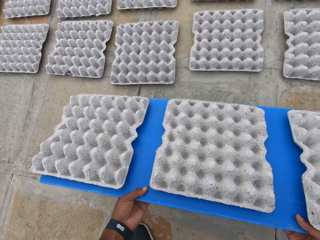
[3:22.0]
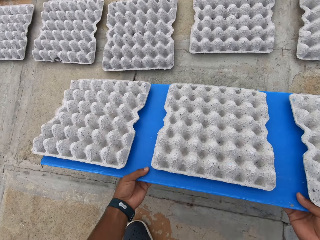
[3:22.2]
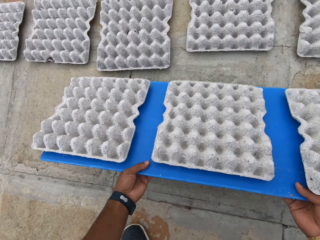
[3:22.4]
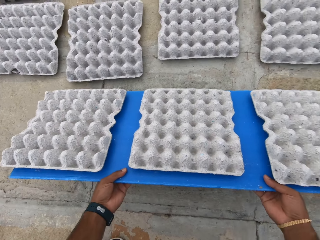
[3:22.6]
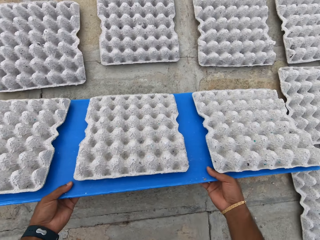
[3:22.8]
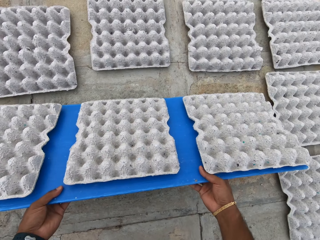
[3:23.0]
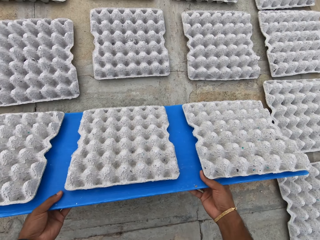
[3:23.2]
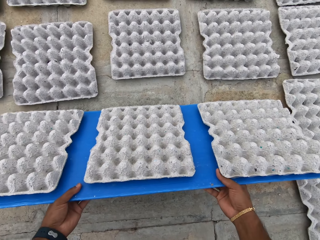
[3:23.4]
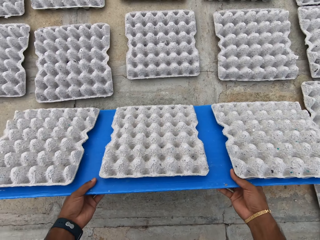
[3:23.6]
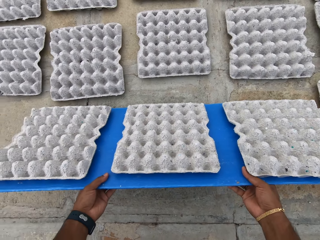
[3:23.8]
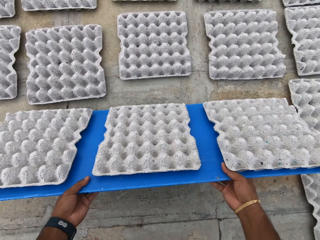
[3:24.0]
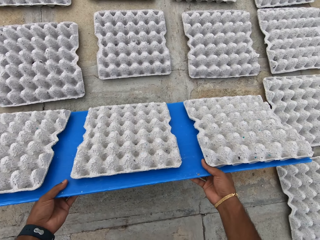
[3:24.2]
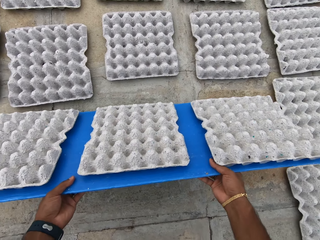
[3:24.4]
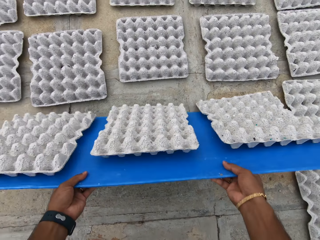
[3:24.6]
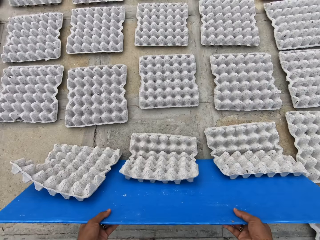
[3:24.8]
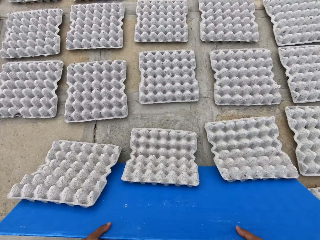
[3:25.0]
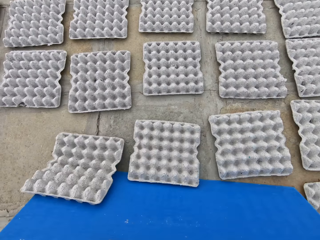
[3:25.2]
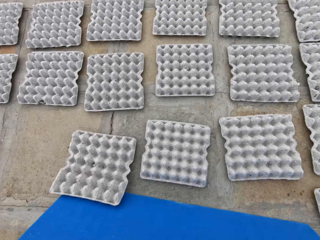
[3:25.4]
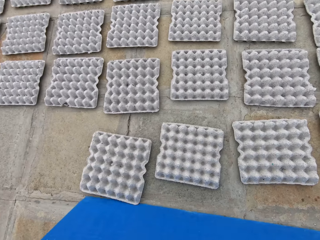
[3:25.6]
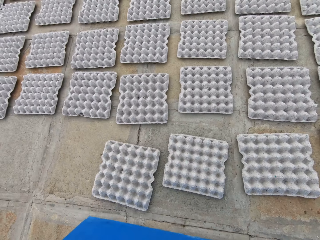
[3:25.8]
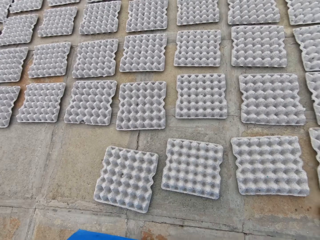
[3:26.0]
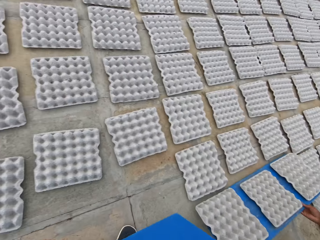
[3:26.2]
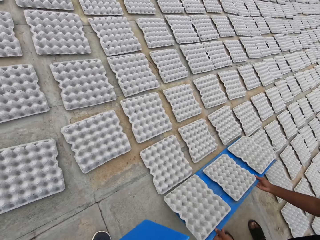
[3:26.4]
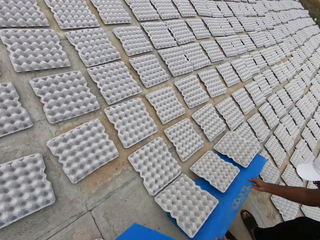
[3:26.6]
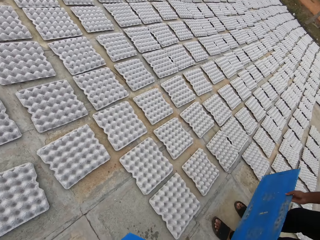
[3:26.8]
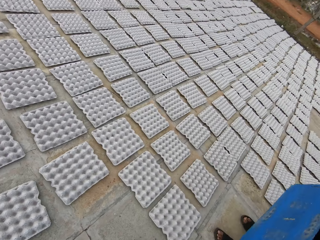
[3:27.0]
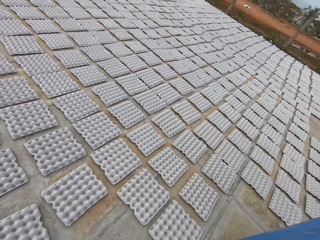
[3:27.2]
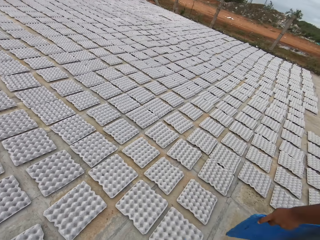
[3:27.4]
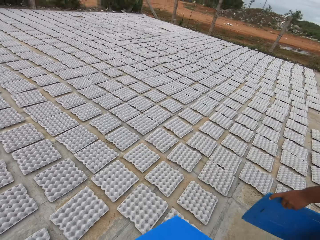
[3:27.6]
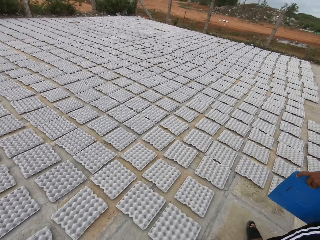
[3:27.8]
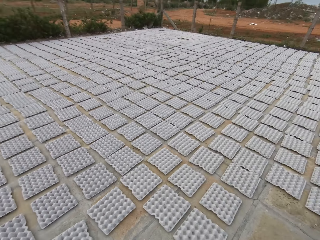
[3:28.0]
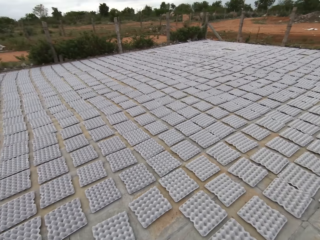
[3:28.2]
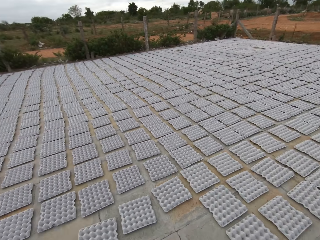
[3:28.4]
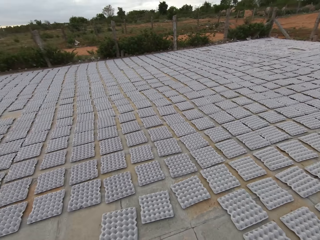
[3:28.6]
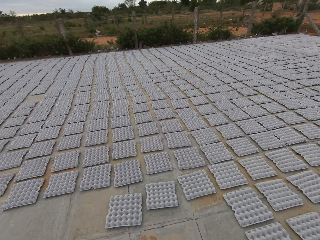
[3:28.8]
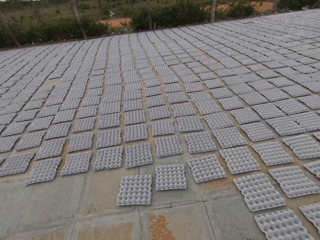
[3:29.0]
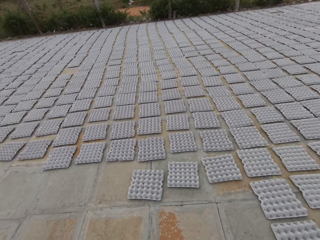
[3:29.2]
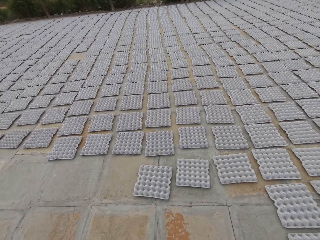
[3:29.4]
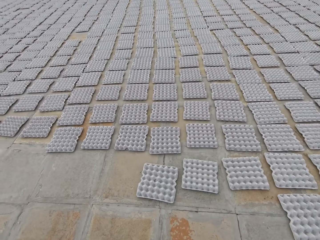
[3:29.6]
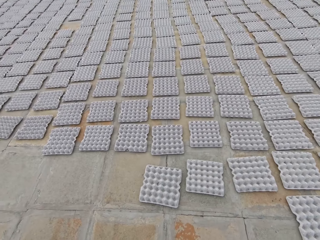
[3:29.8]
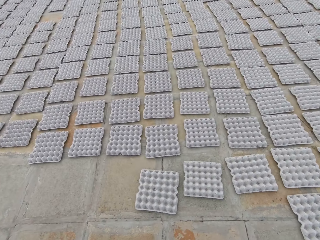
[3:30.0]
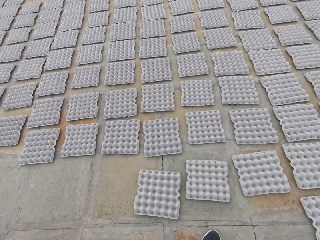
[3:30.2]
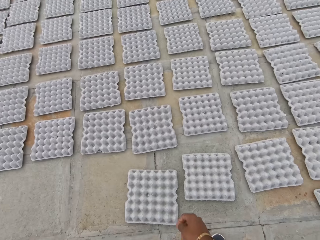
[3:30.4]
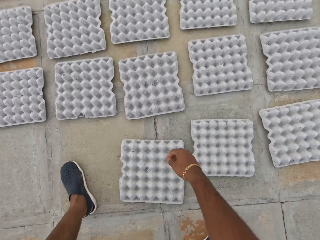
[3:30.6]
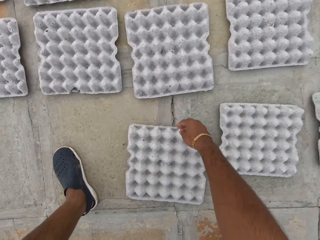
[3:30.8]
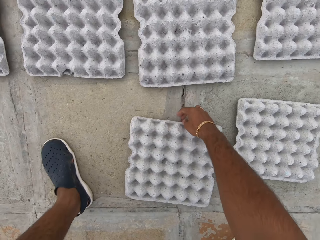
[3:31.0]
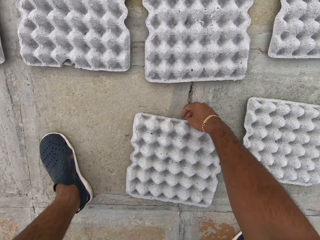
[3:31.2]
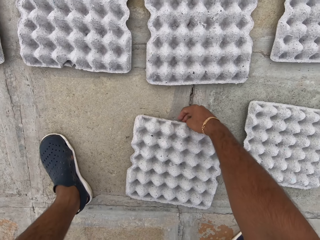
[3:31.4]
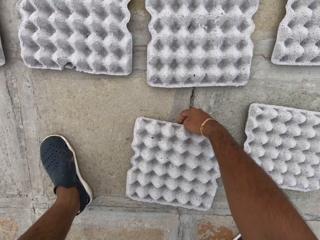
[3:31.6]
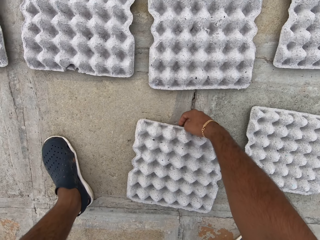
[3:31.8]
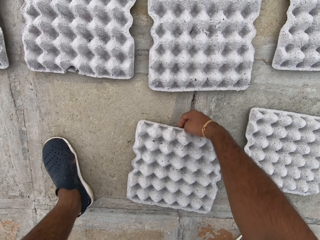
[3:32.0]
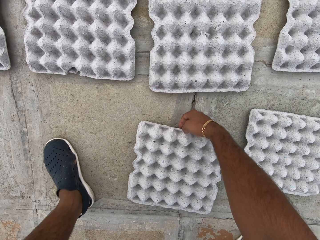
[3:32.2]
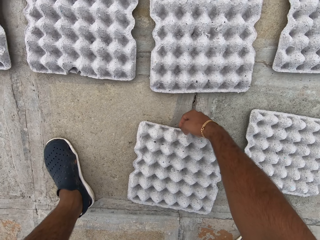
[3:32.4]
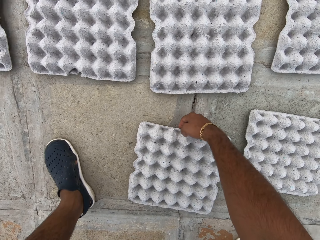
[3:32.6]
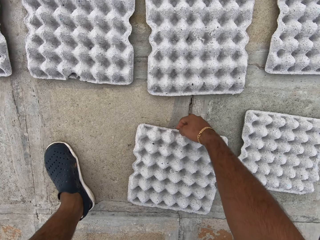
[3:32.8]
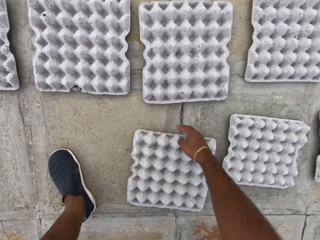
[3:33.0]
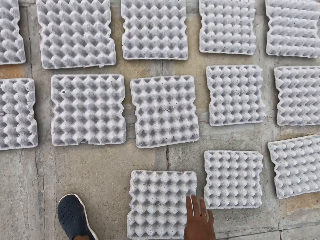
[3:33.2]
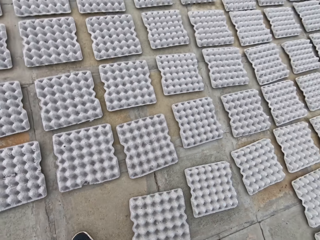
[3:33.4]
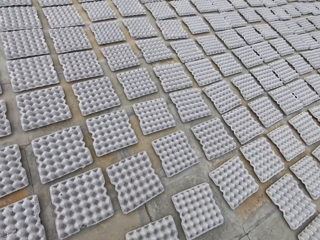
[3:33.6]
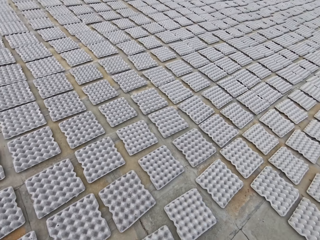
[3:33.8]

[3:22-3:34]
The camera wearer converses with the man. He puts trays on the floor, lays egg crates on the floor with the tray in his hands, and adjusts the trays on the floor. The man lays egg crates on the floor with the tray in his hands. The camera wearer looks around a parking lot. He interacts with the man. He adjusts an egg crate on the floor with his right hand.

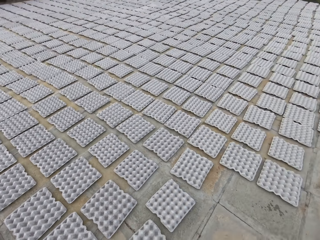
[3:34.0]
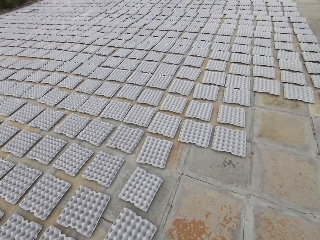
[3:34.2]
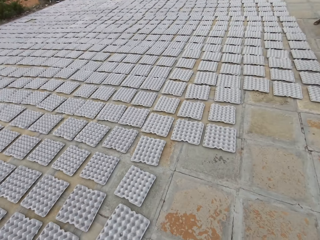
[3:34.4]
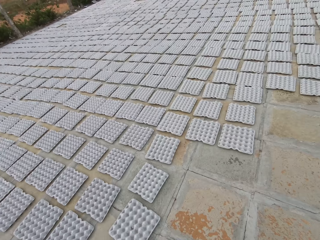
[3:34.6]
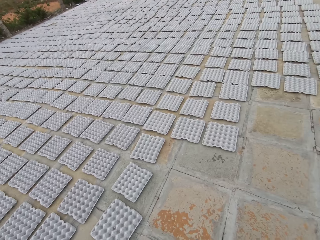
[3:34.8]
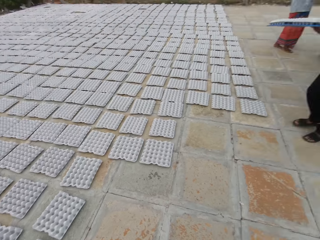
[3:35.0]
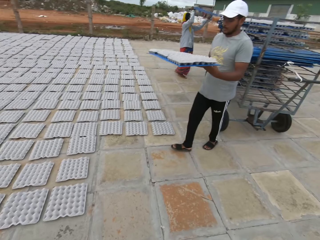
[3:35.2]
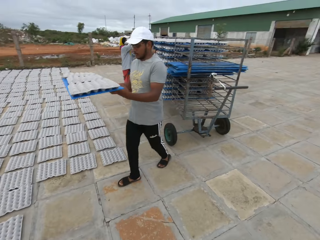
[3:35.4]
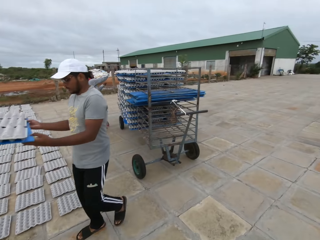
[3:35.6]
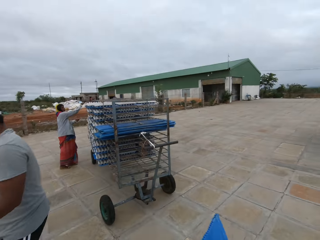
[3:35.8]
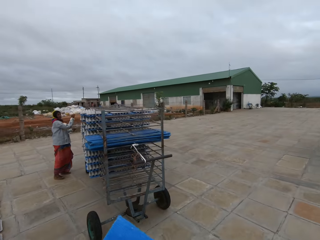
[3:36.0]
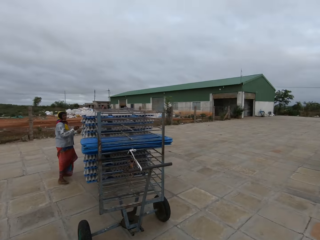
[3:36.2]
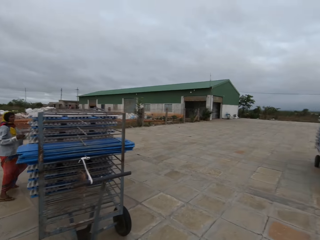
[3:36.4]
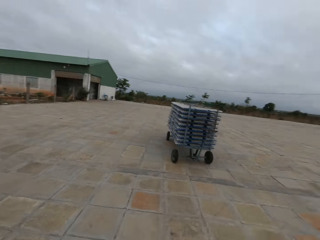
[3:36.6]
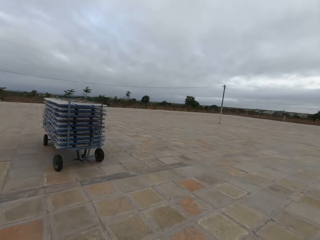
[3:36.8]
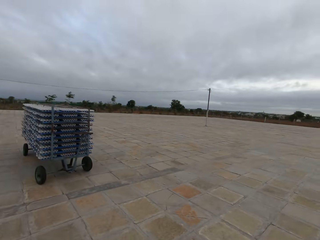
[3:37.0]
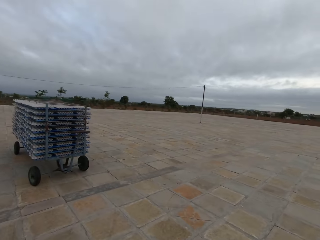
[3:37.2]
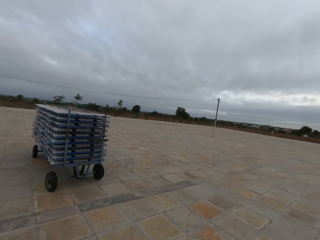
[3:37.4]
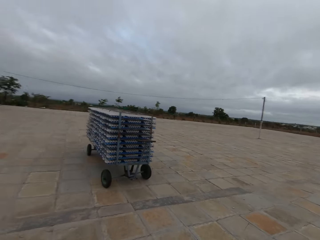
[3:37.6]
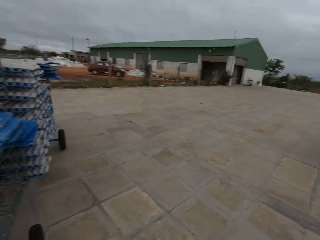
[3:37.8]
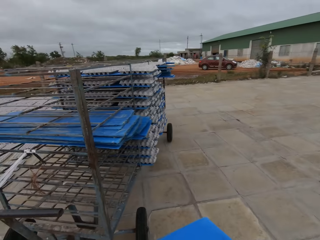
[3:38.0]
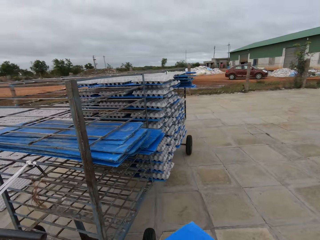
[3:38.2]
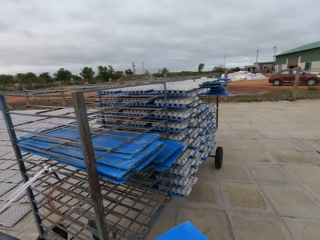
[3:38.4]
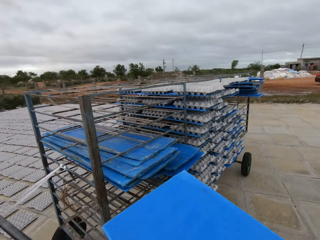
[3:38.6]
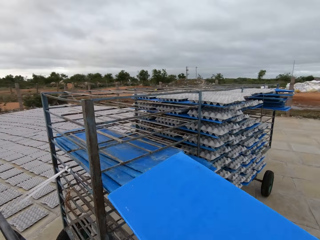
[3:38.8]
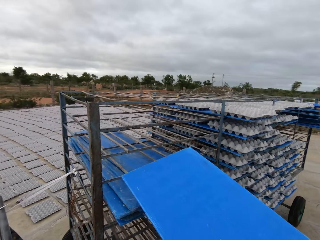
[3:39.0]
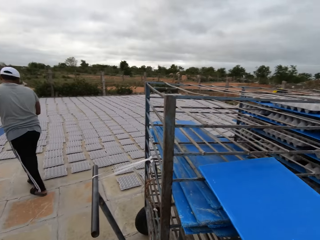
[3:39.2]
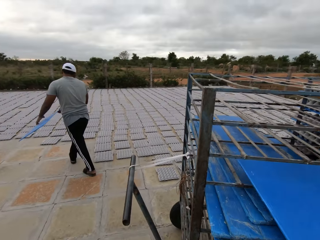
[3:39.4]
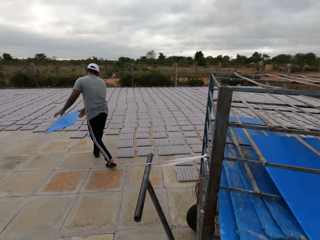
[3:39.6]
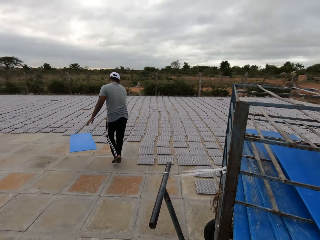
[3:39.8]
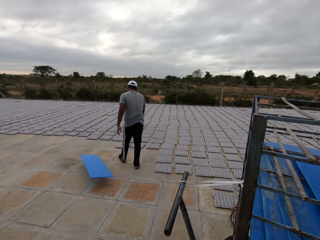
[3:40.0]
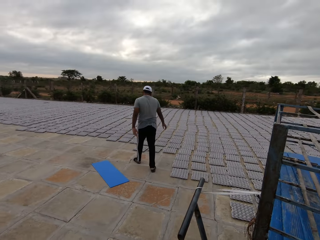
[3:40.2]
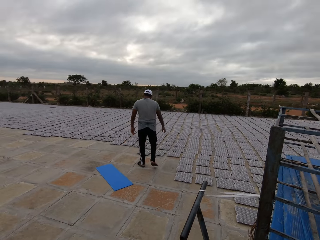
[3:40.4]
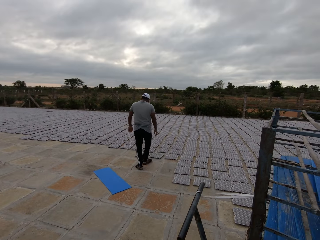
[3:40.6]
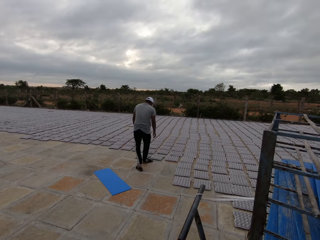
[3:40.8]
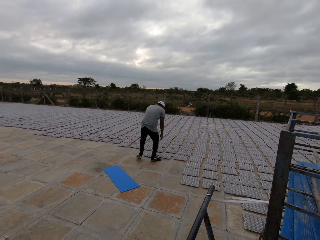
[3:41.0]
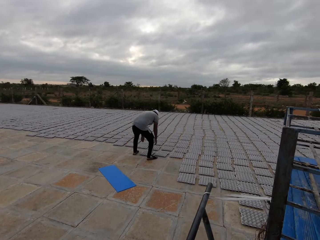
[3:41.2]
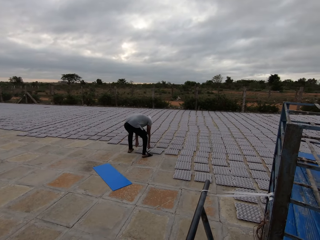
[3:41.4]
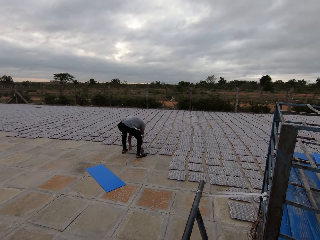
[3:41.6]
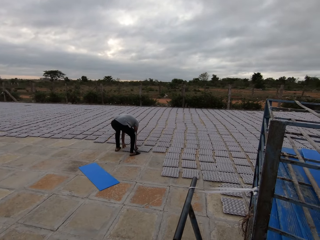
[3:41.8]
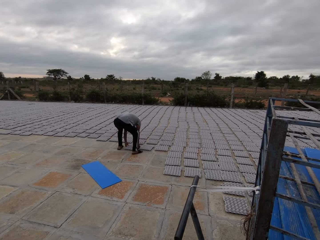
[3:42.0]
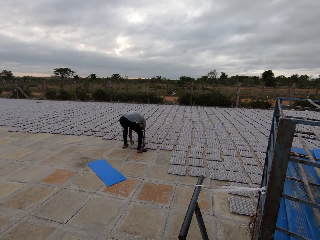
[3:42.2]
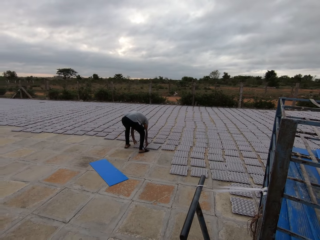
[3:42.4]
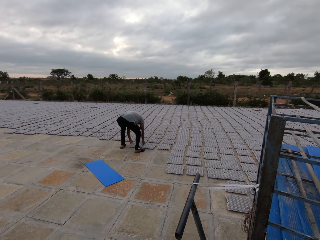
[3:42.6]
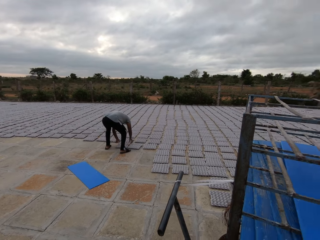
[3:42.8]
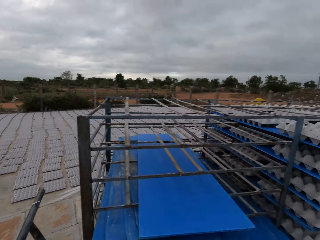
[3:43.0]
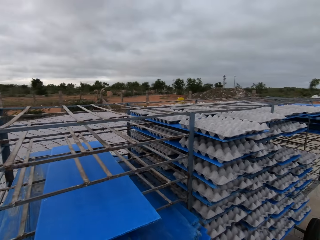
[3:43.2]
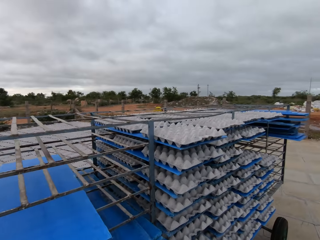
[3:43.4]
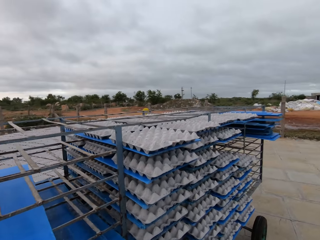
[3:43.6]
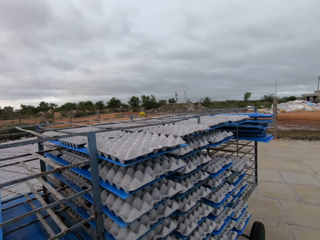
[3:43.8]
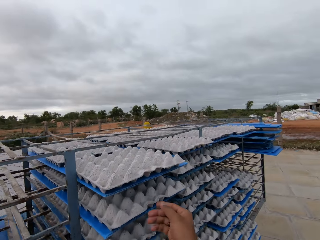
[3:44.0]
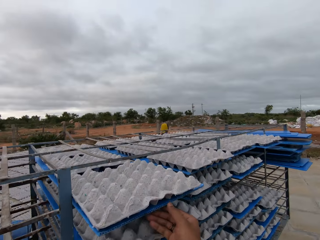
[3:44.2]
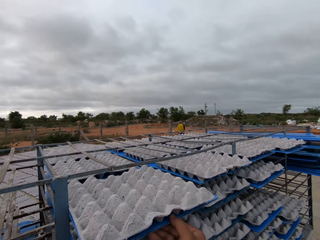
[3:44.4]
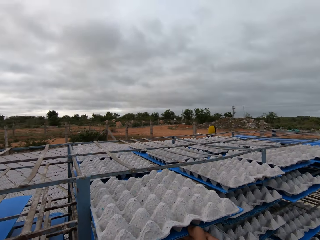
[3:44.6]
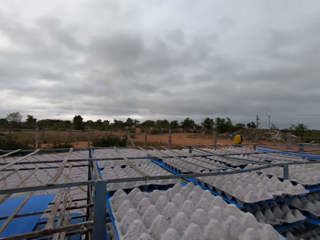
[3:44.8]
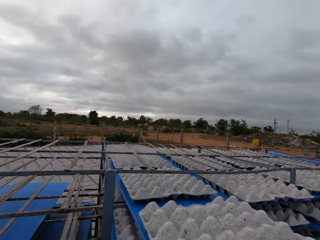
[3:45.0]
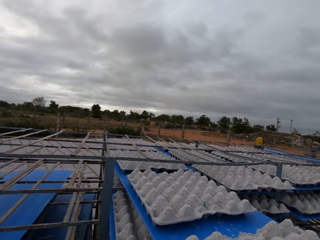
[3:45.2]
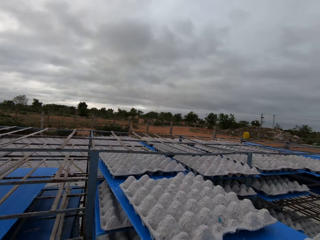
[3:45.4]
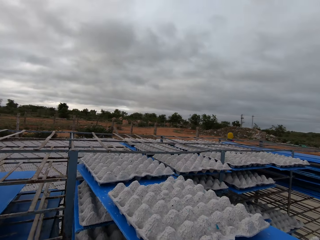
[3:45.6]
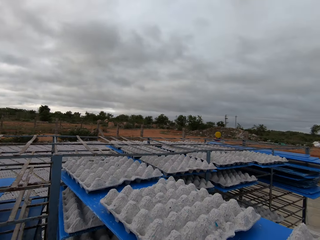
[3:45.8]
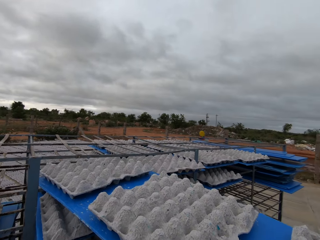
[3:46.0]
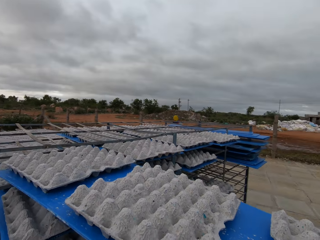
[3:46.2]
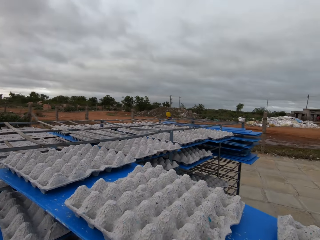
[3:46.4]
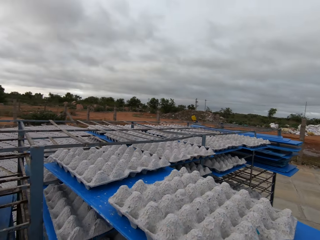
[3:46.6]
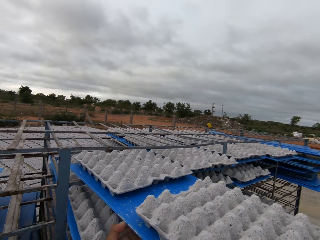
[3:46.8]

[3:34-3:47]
The camera wearer looks around a parking lot. The man carries a tray in his hands. The woman drops a tray in her hands on the shelf. The camera wearer walks around the parking lot. He drops the tray in his hands on the shelf and puts a board on a cart. The man drops a tray in his hands on the floor, adjusts a tray on the floor, and adjusts the egg crate on the floor with his hands. The camera wearer looks around the parking lot. He drags a tray from the shelf with his right hand, picks trays from the cart, and carries the tray from the shelf with his hands.
